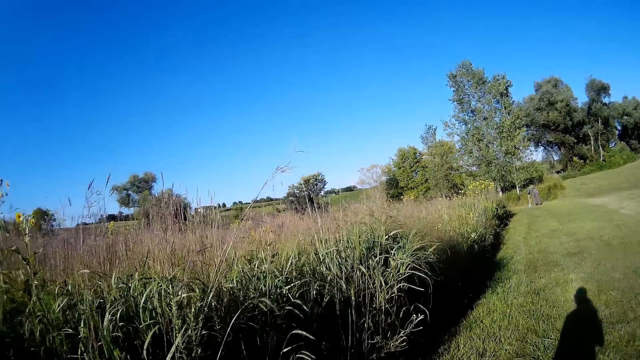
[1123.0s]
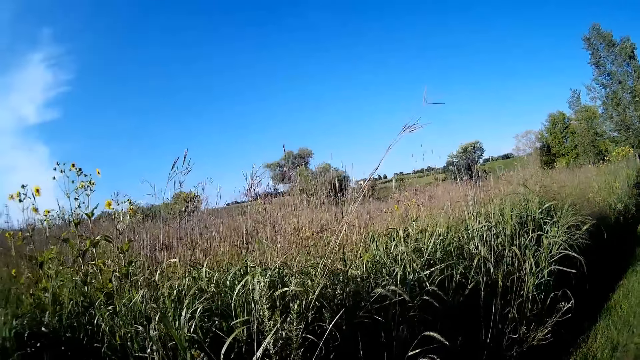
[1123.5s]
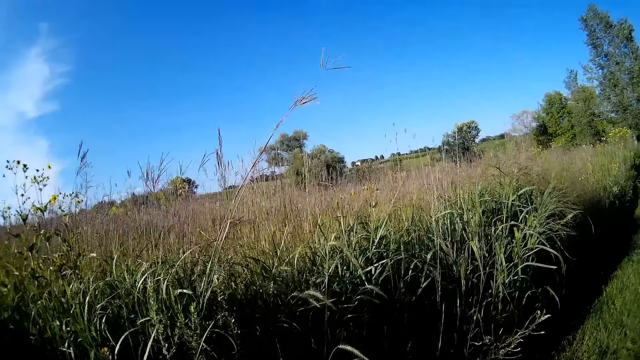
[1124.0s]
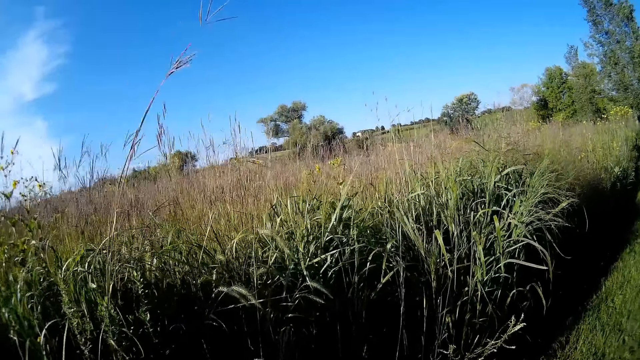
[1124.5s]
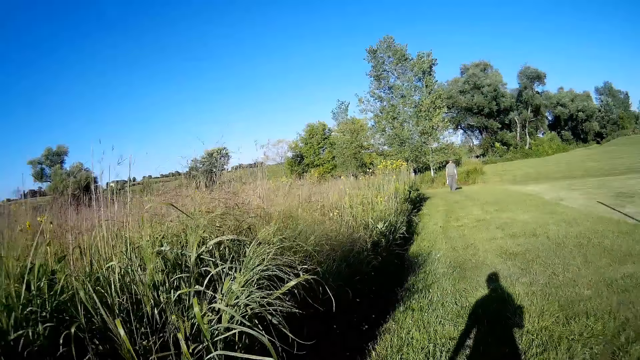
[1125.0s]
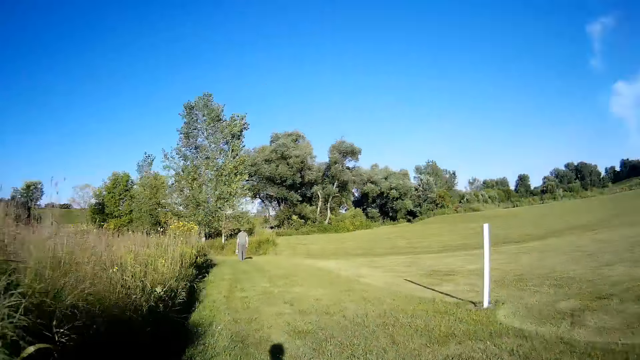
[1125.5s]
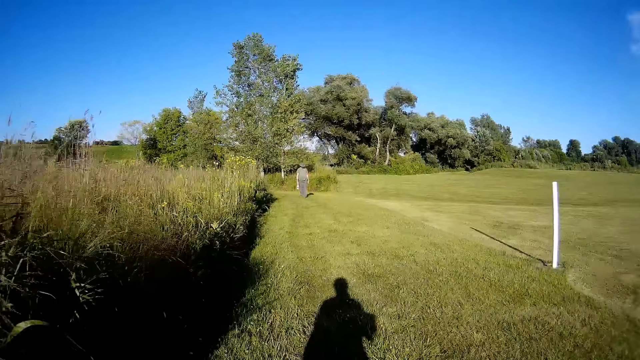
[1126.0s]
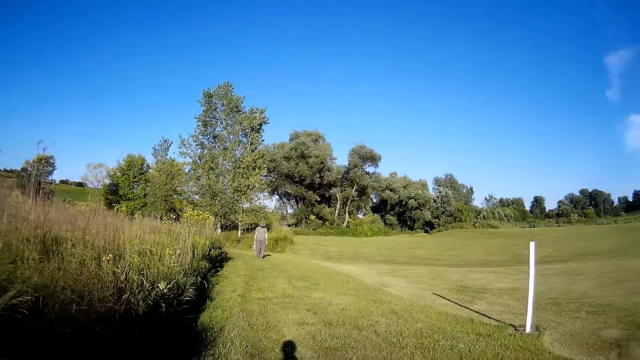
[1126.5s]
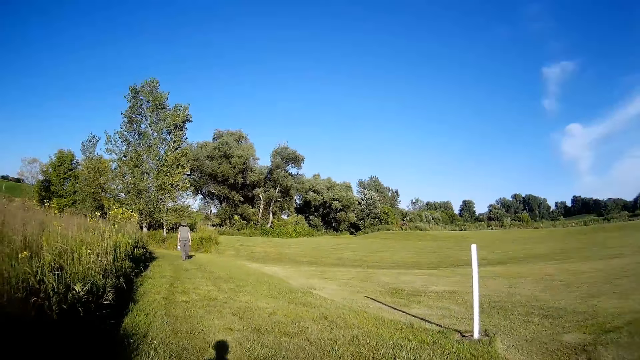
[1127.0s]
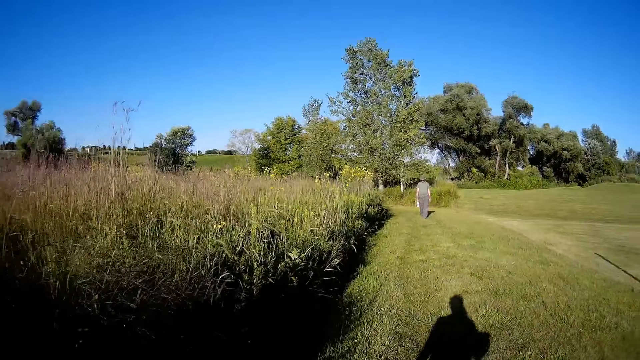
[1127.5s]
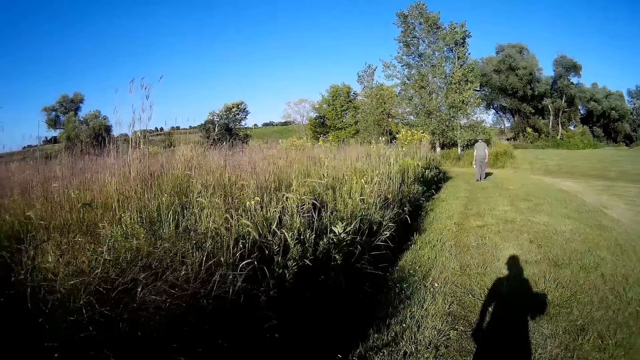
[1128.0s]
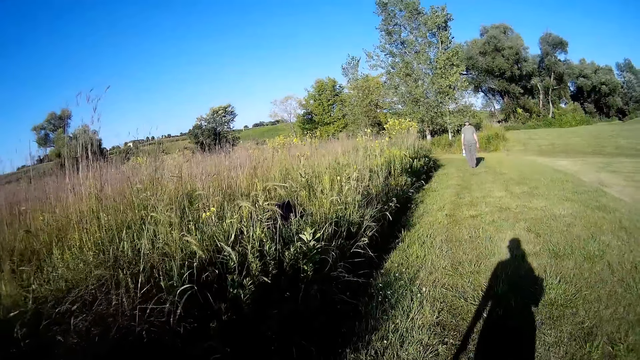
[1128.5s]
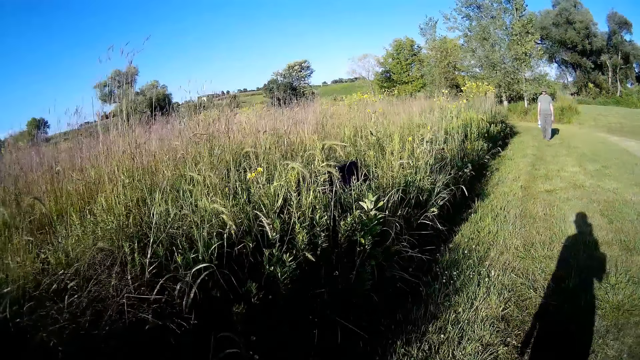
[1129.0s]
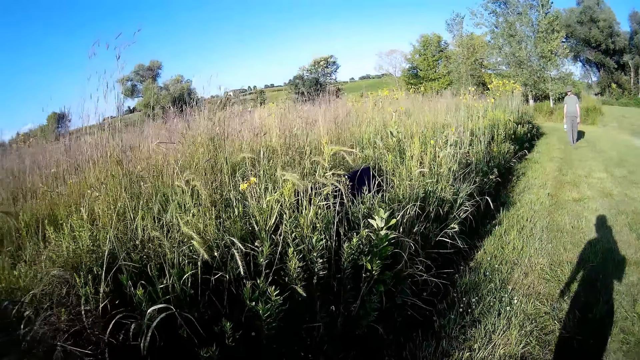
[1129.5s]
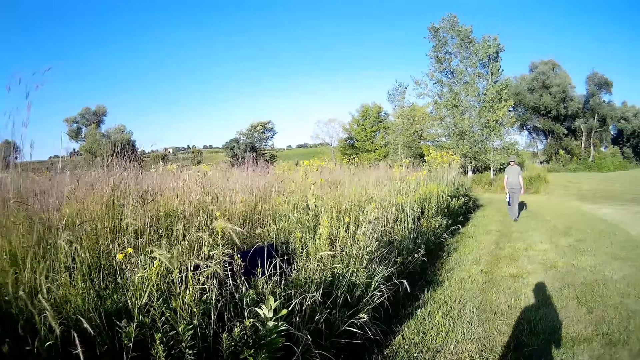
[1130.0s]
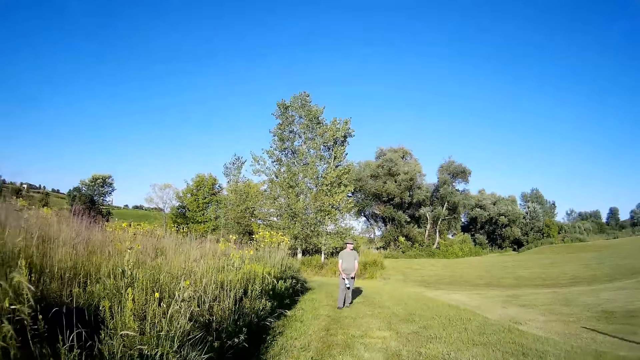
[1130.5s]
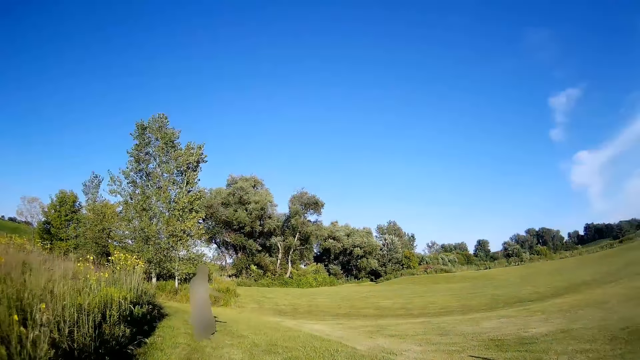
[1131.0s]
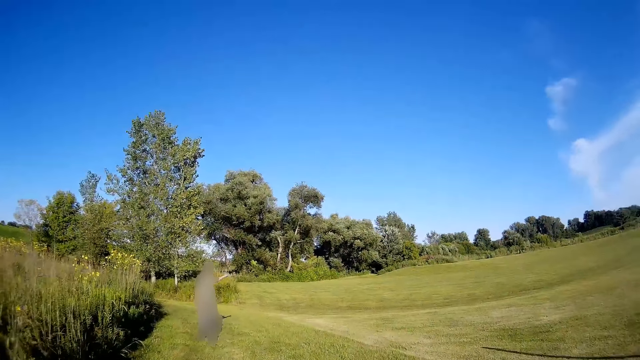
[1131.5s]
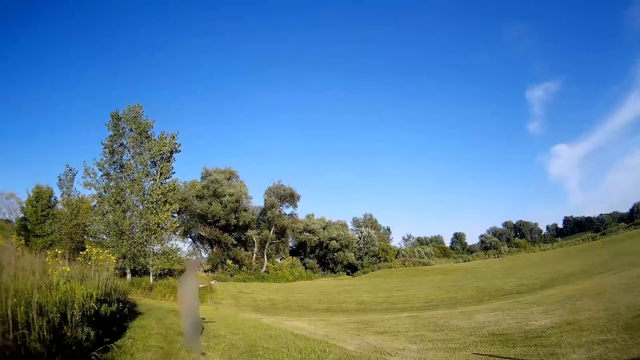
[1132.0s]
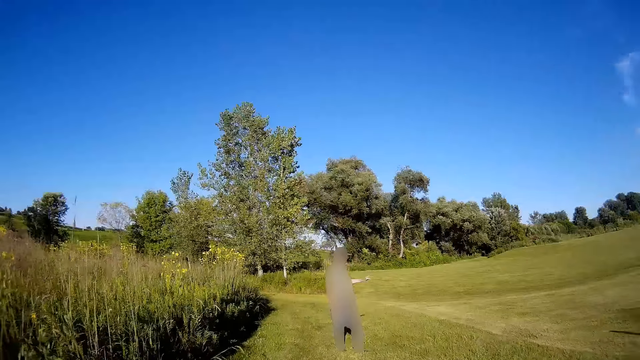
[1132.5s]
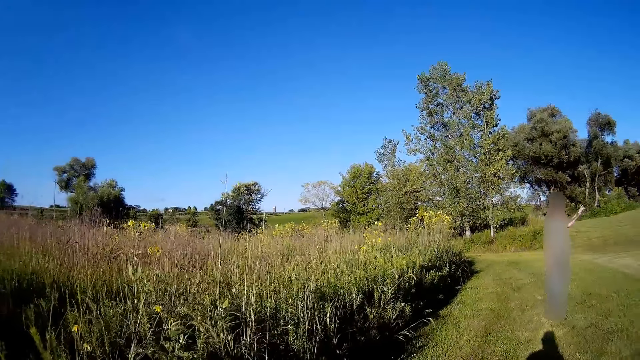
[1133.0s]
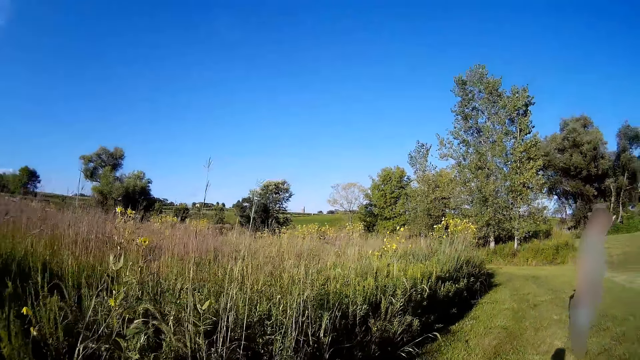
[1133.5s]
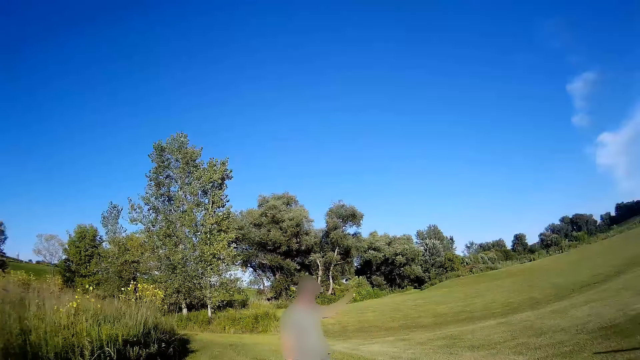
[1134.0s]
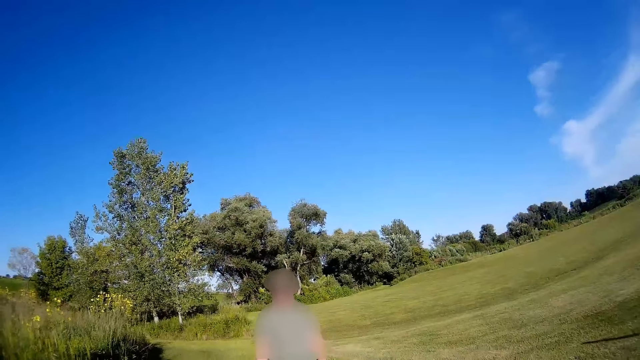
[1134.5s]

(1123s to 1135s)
A man walks towards the camera wearer. The camera wearer dialogues with the man. The man points at the fields.

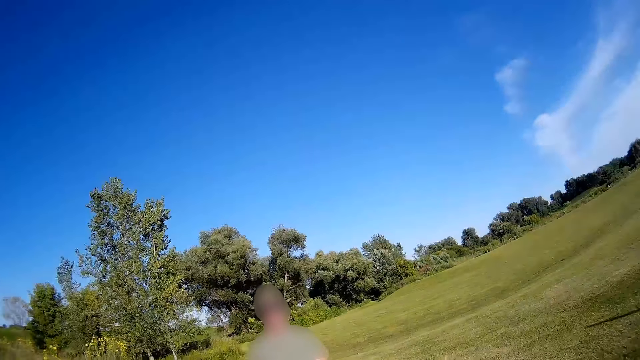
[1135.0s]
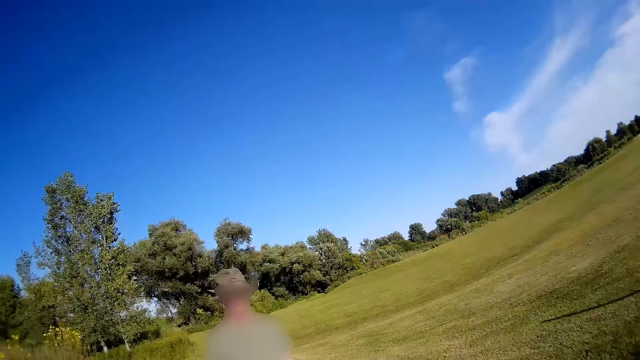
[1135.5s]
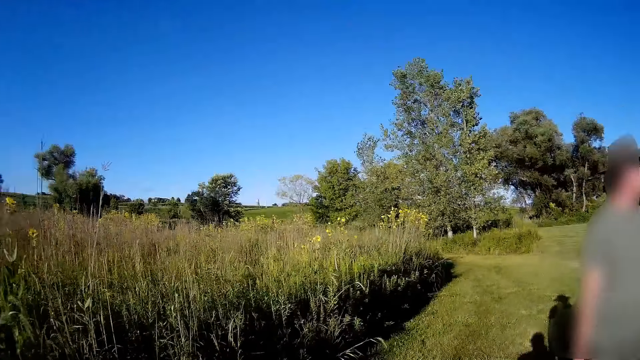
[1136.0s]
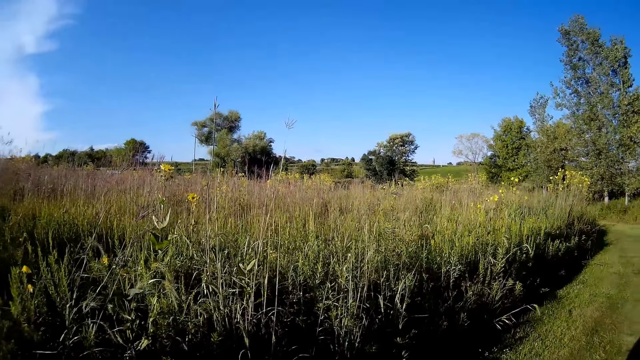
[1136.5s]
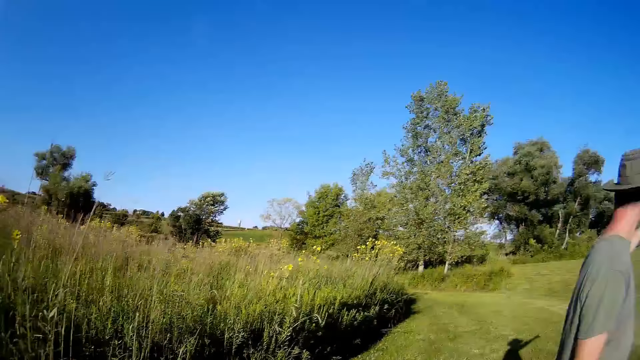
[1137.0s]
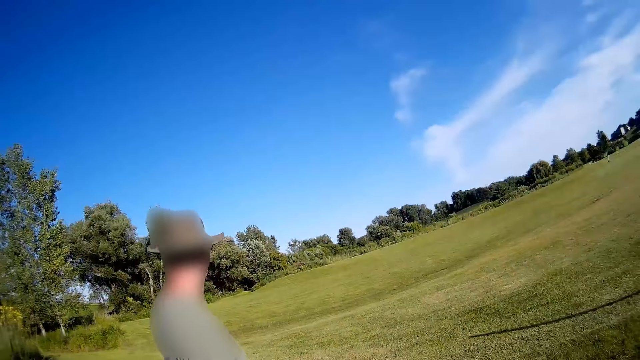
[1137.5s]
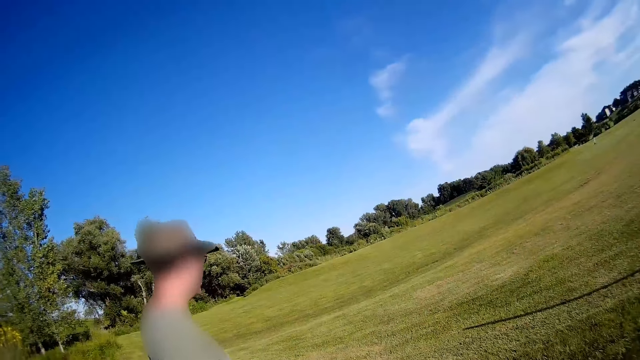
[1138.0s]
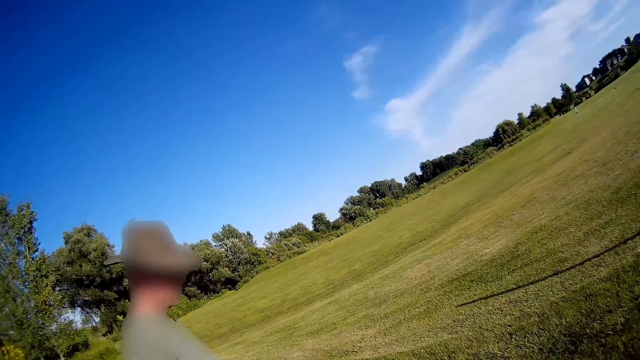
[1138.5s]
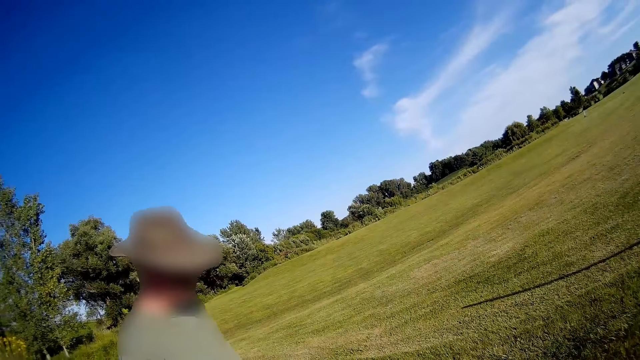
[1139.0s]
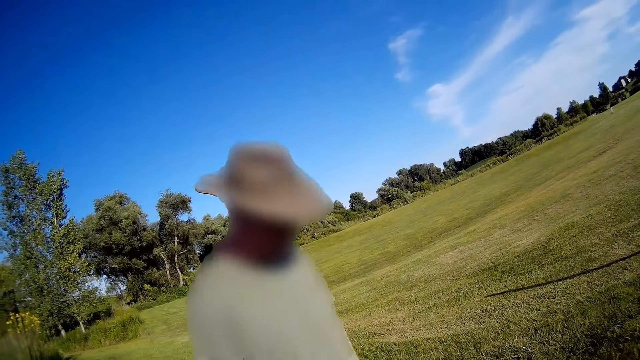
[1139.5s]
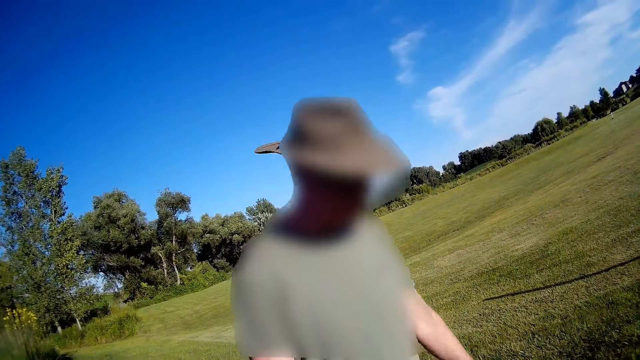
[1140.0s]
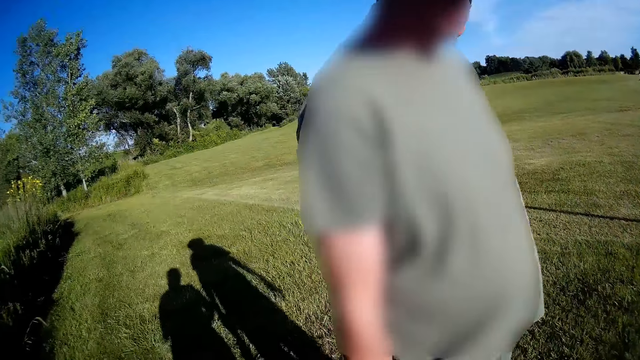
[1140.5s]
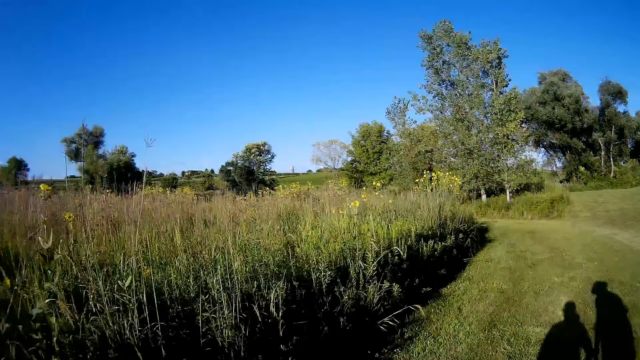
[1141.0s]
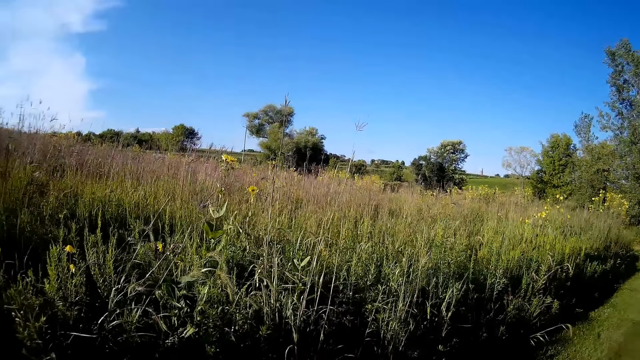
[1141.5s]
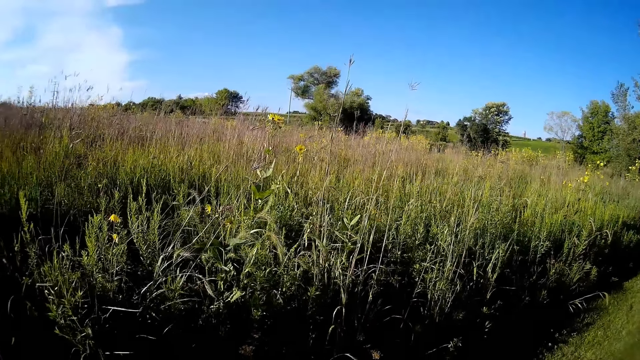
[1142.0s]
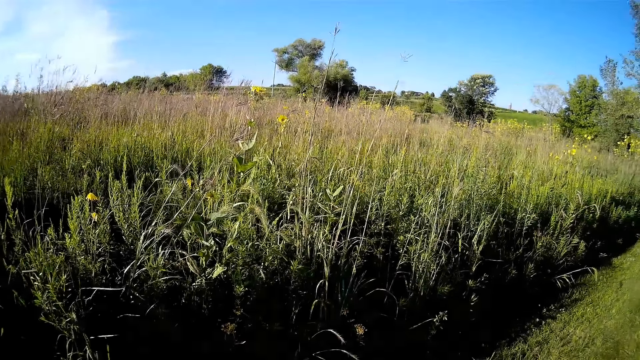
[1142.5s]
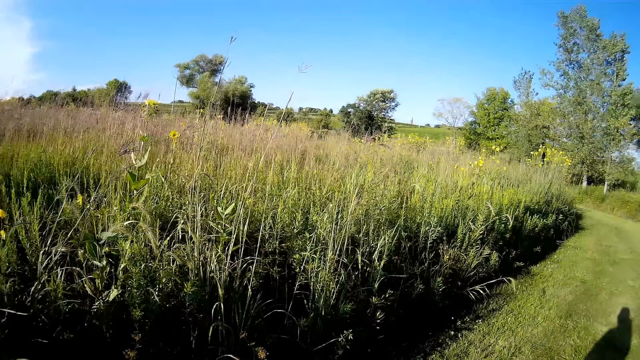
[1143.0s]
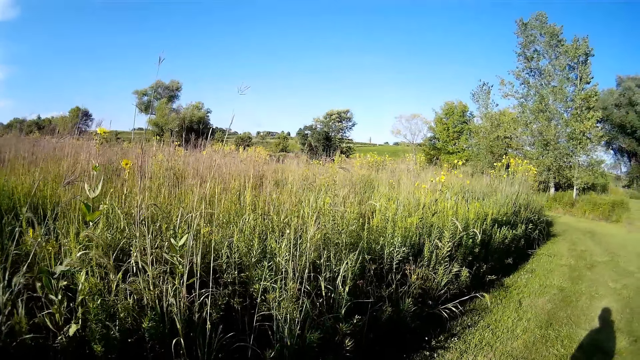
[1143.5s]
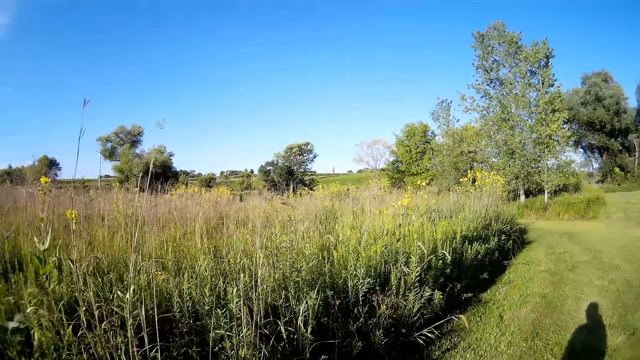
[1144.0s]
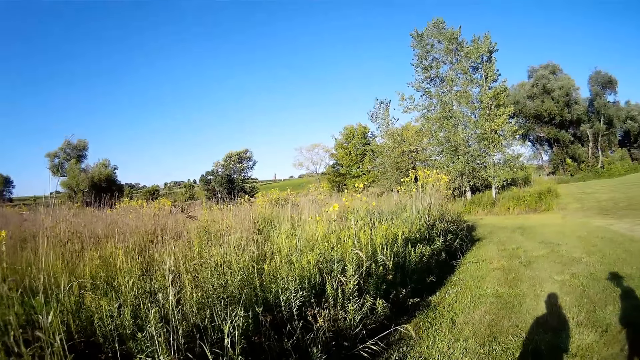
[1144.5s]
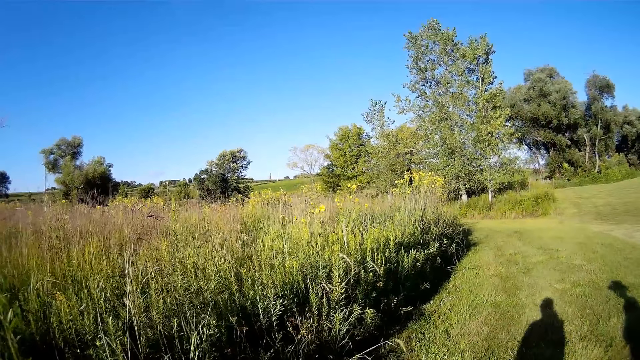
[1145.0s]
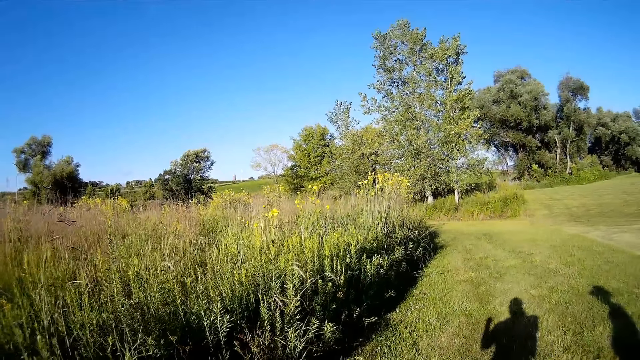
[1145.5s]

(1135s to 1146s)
The camera wearer looks around the compound. They stand in the field. A man faces back and stands in the field. The man walks. The camera wearer dialogues with the man.
